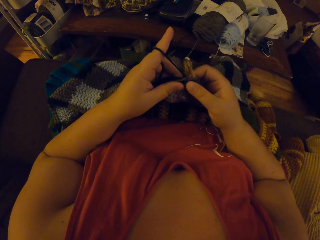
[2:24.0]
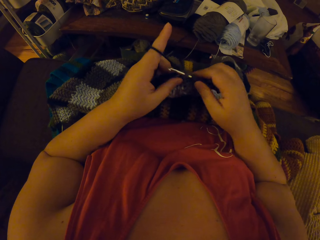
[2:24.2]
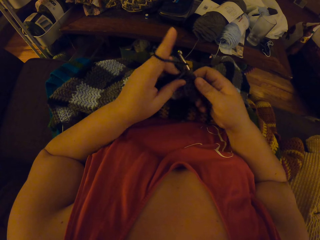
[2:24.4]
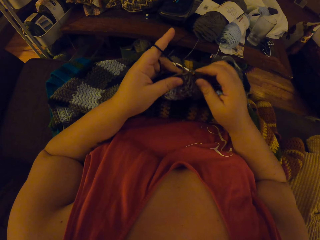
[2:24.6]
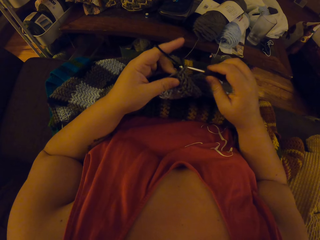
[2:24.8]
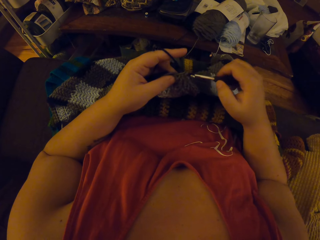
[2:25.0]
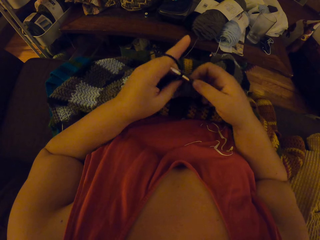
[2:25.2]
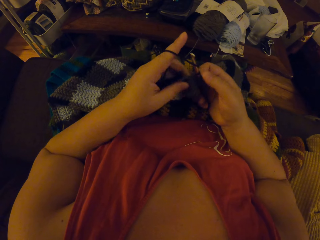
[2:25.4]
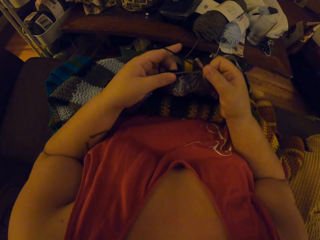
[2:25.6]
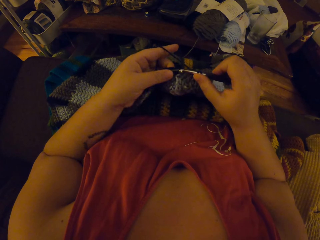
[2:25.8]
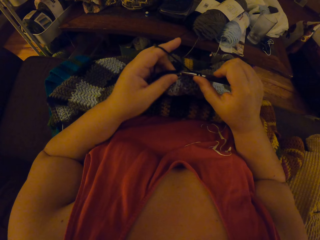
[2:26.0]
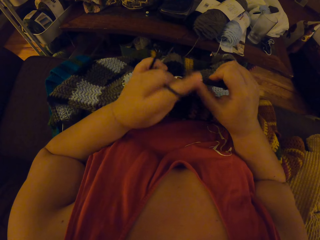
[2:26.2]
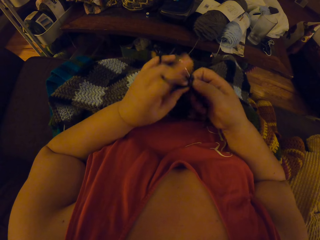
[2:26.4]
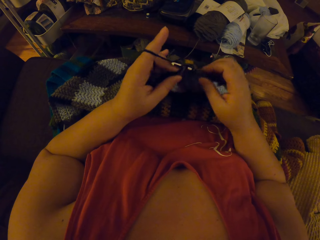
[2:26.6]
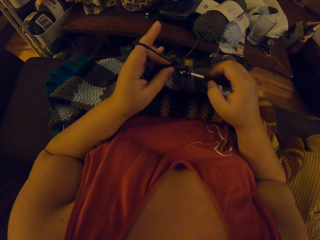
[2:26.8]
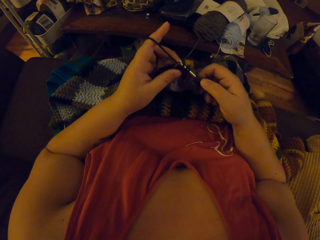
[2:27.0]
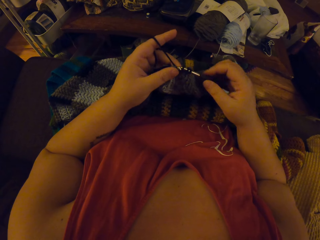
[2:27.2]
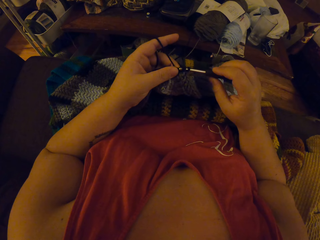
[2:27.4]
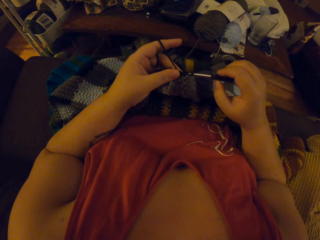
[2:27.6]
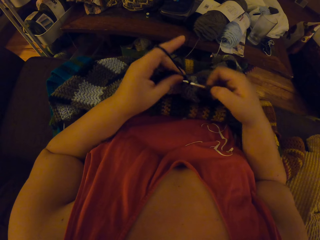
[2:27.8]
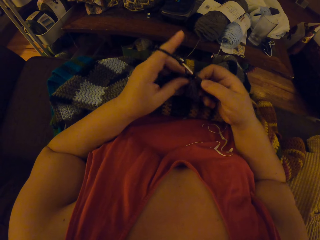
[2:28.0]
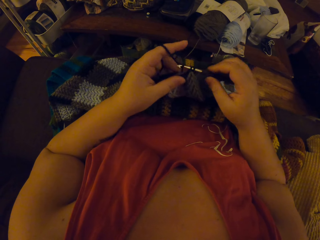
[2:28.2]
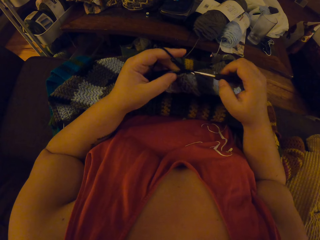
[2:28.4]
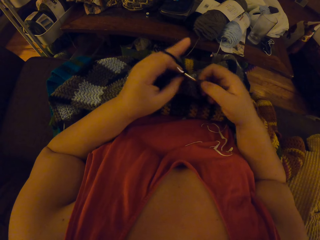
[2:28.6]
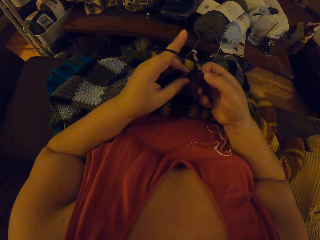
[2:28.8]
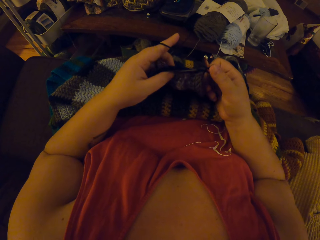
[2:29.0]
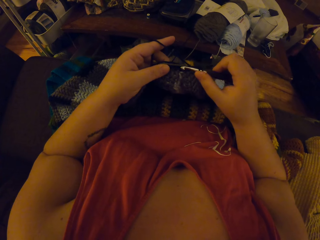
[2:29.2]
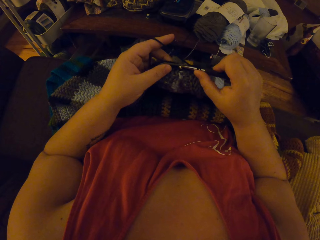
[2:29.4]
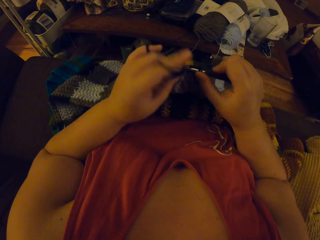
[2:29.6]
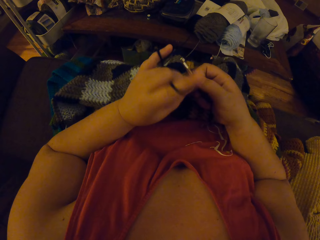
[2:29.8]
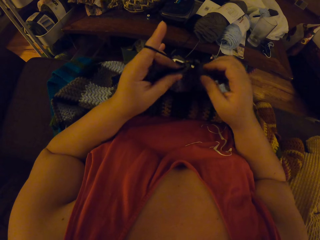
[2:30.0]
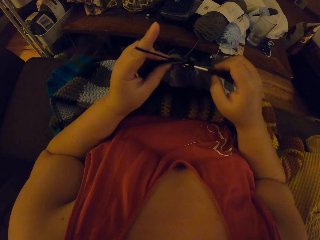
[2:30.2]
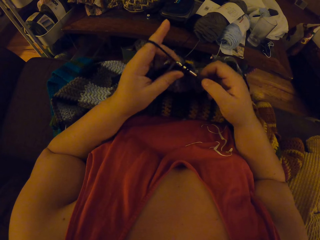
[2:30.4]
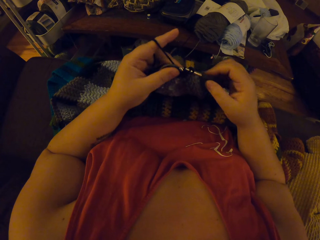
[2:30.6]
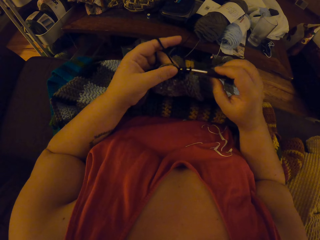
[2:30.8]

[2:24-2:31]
The camera wearer crochets the yarn with the crochet hook.

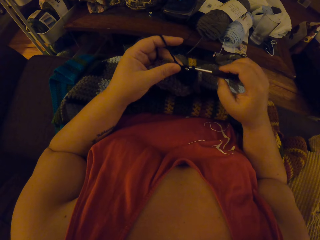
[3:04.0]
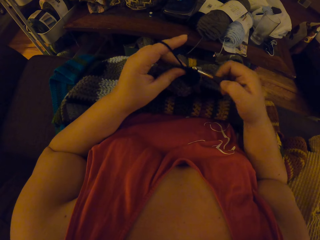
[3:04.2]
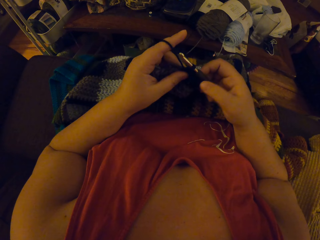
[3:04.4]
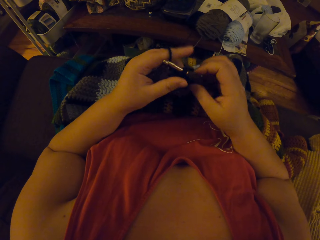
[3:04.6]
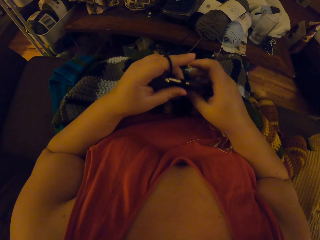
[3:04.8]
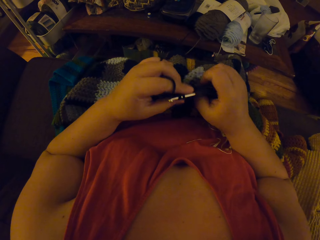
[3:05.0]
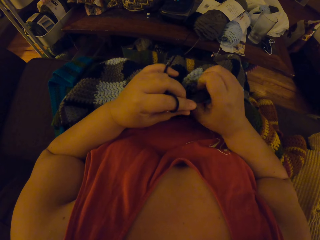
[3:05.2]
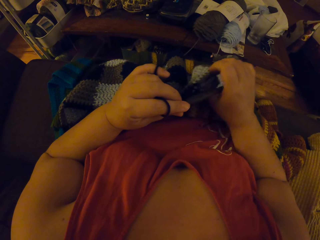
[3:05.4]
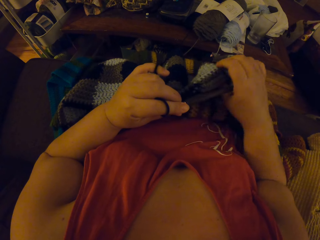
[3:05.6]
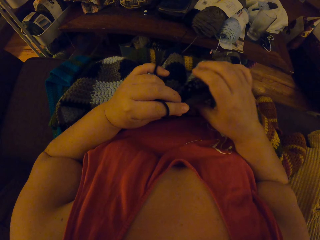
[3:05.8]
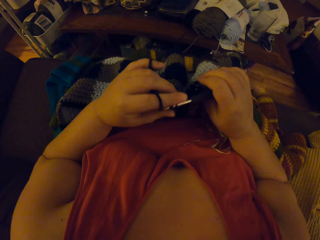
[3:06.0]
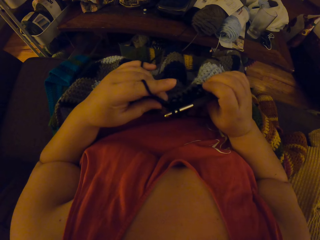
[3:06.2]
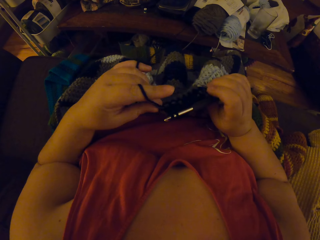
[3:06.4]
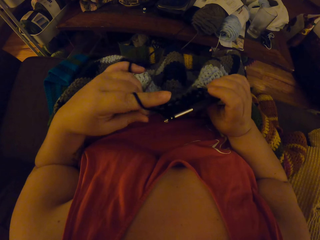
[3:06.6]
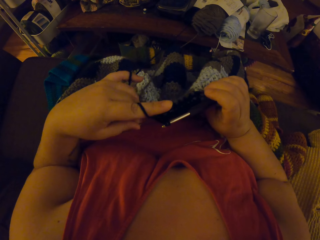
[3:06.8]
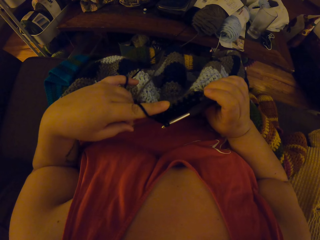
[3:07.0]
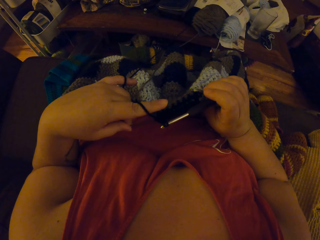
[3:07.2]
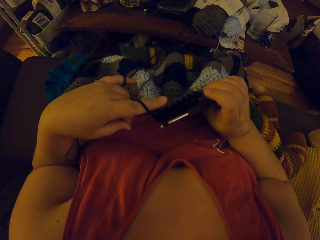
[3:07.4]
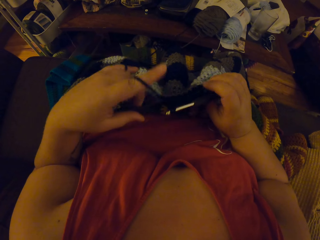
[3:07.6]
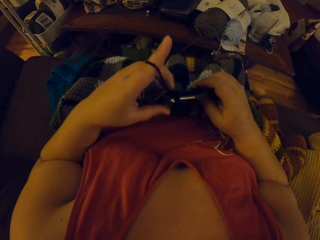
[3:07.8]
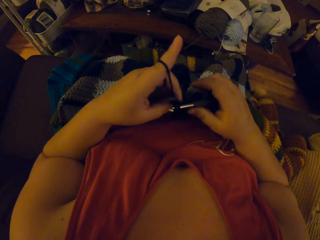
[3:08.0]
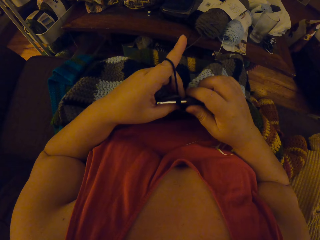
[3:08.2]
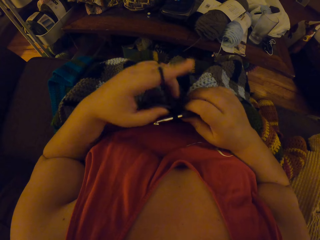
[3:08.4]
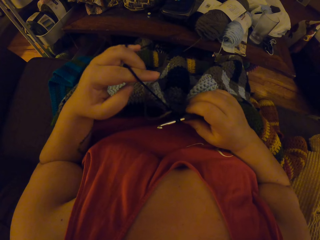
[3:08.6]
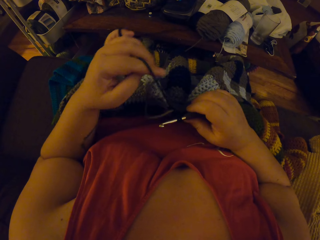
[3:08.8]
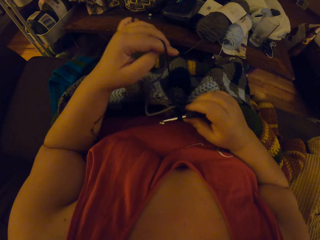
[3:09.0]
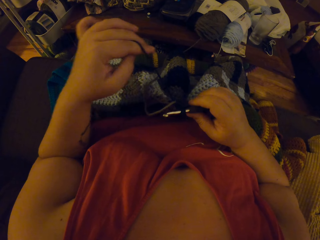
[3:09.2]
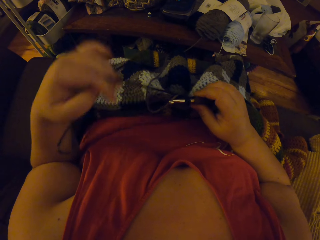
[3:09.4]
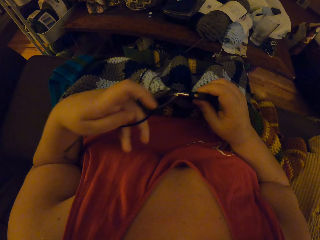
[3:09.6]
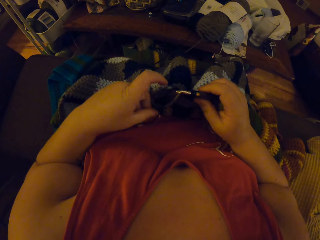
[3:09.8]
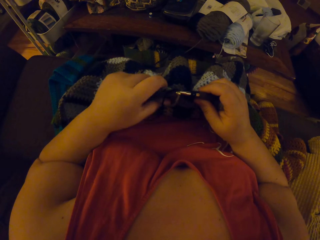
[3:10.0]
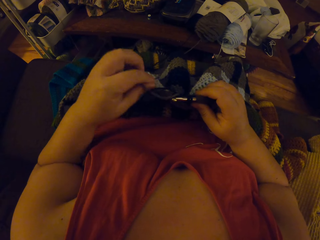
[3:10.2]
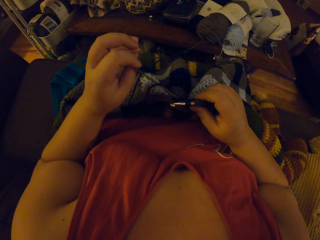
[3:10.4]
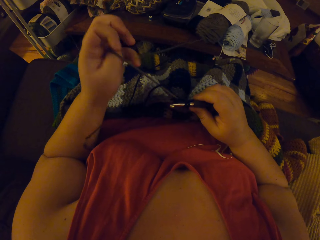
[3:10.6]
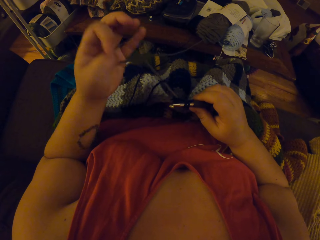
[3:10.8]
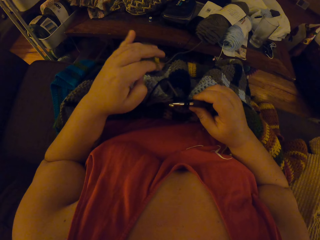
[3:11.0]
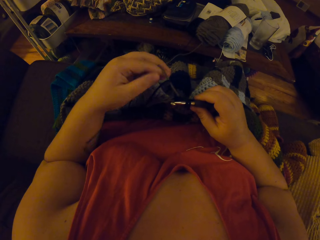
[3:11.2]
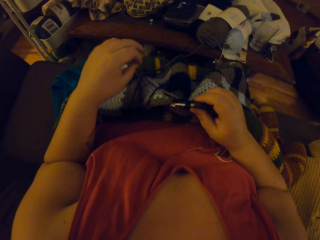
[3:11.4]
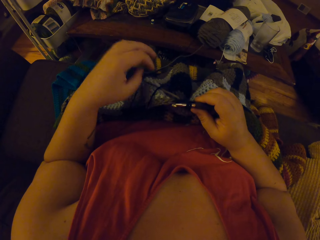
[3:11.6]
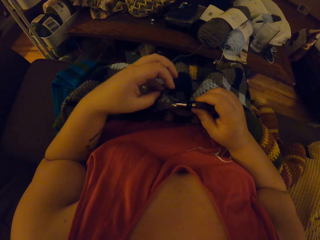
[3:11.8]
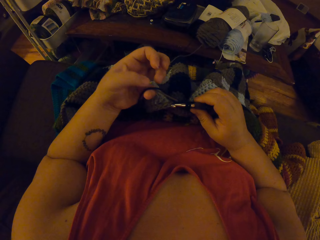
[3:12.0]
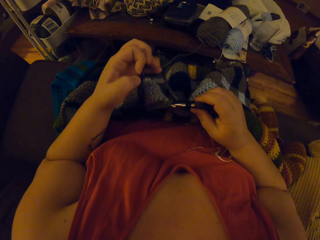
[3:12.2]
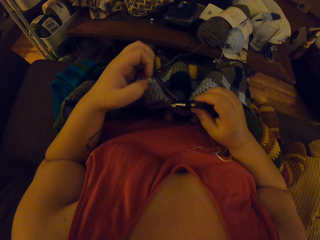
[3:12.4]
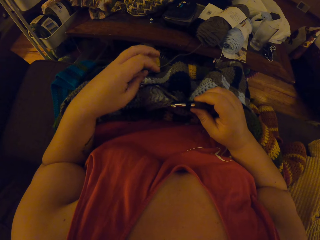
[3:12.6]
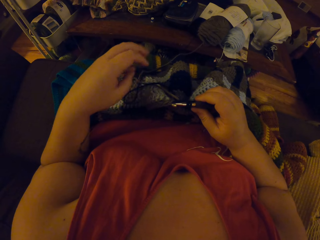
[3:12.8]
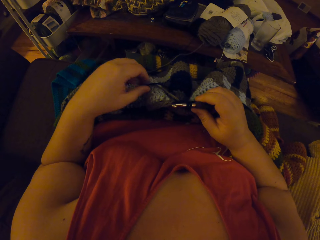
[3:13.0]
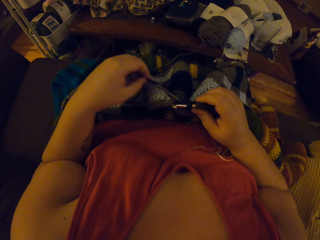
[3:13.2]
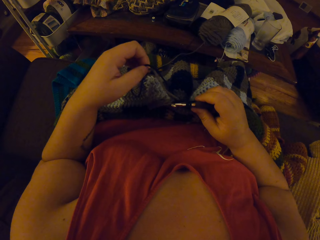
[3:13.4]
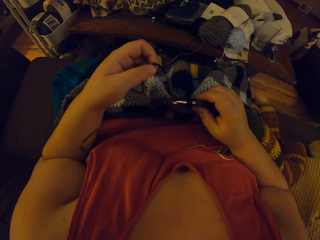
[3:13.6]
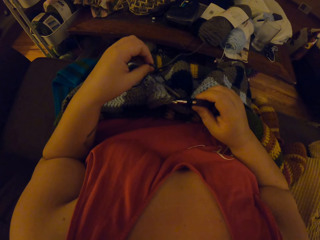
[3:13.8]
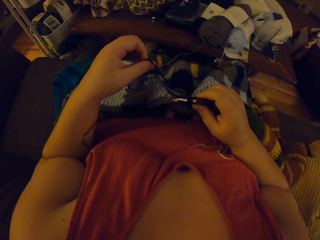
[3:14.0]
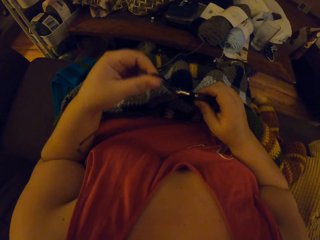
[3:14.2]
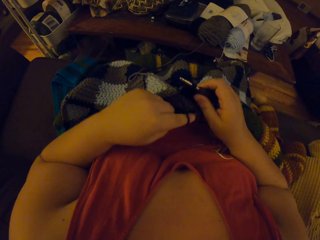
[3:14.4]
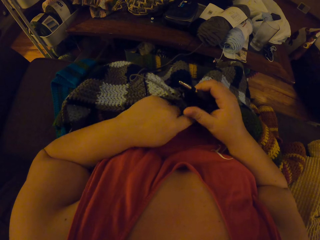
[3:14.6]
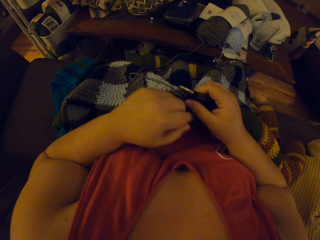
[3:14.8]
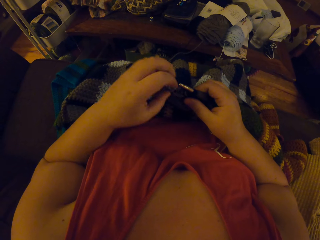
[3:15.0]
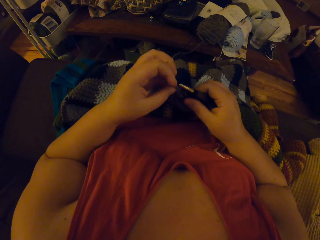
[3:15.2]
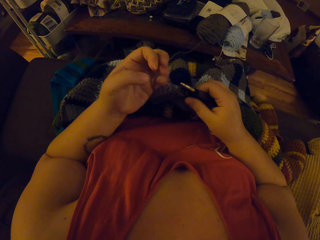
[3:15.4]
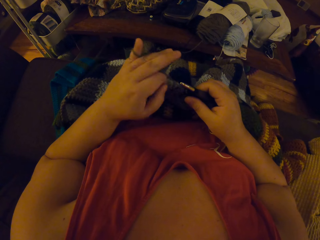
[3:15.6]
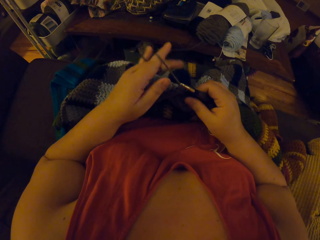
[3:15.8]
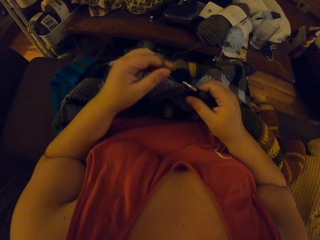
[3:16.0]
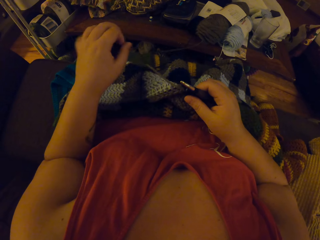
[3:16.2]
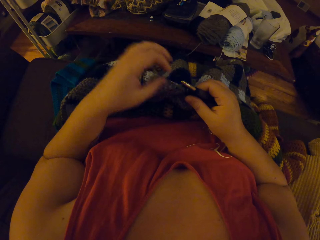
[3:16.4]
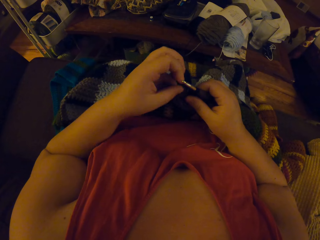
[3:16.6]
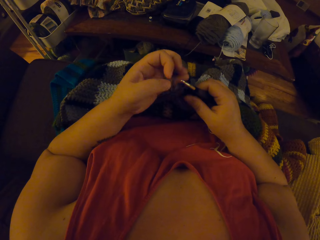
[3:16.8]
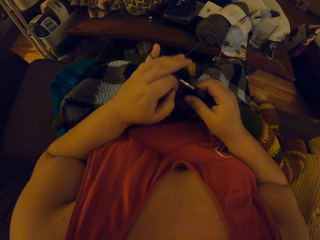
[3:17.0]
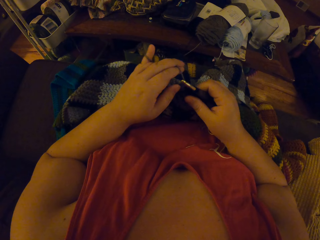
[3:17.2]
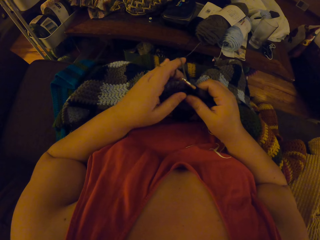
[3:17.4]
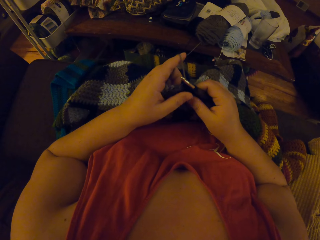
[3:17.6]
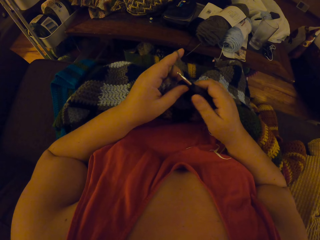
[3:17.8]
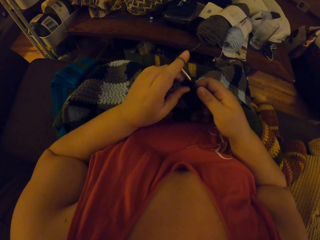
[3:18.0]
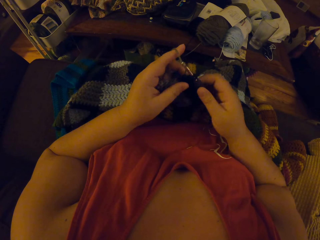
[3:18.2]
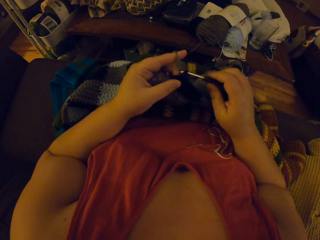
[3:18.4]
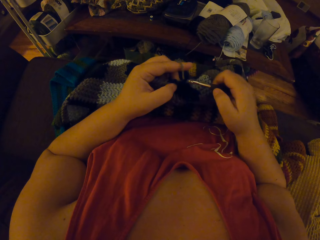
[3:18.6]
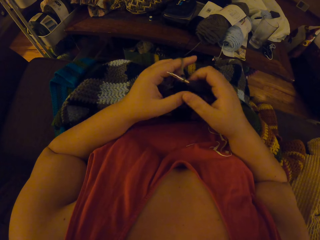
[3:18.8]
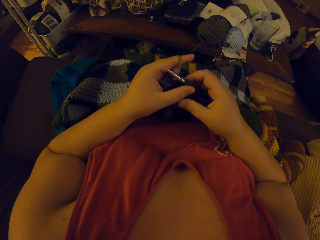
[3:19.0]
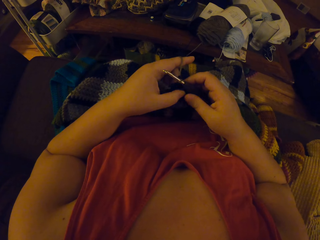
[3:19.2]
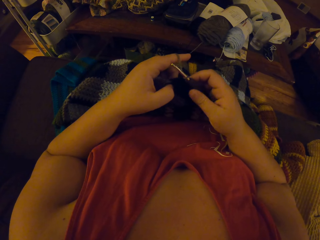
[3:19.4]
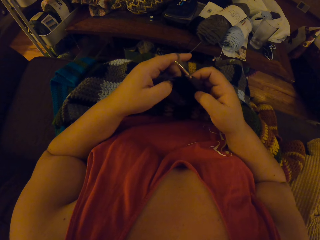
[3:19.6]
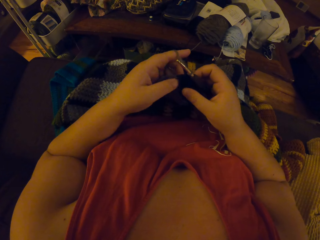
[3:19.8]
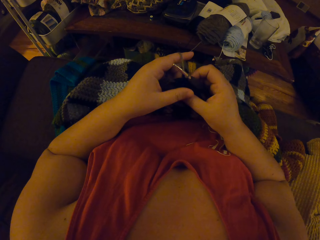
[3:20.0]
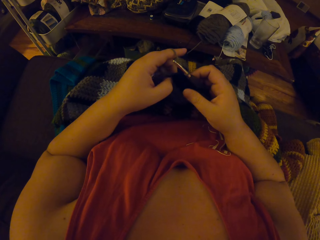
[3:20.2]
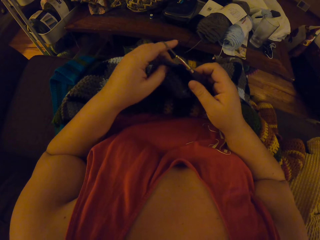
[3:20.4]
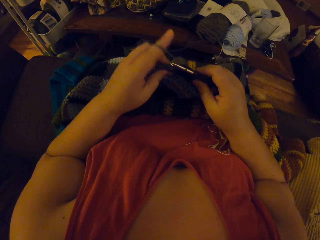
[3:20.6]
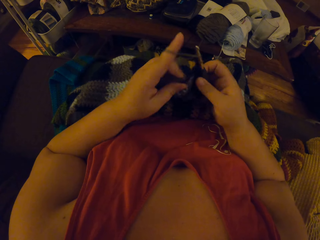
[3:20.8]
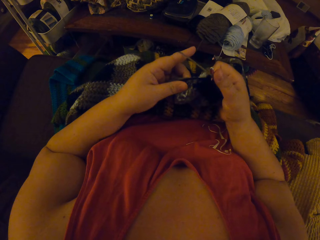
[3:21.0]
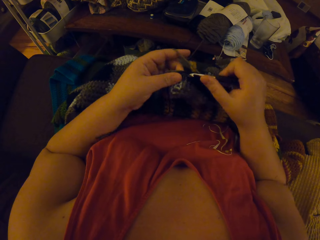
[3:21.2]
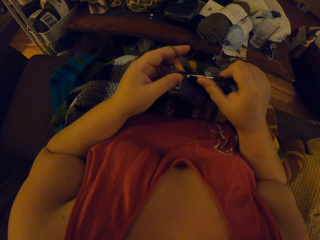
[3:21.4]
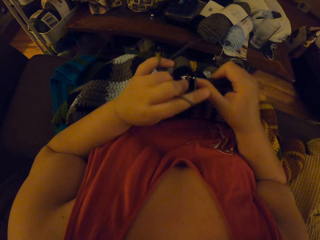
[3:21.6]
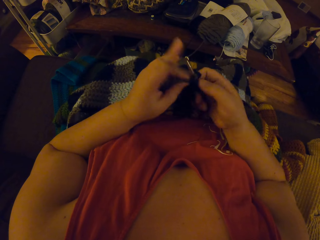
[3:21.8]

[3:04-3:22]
The camera wearer draws the yarn or crochet thread through the crochet. She picks up the crochet thread. She drops the crochet thread. She picks up the crochet thread. She drops the crochet thread. She winds the crochet thread on her hand. She crochets the yarn with the crochet hook.
